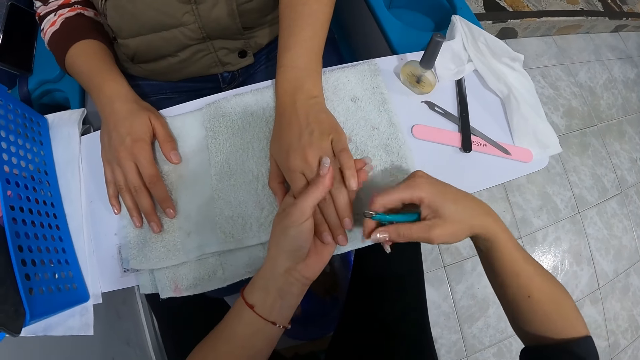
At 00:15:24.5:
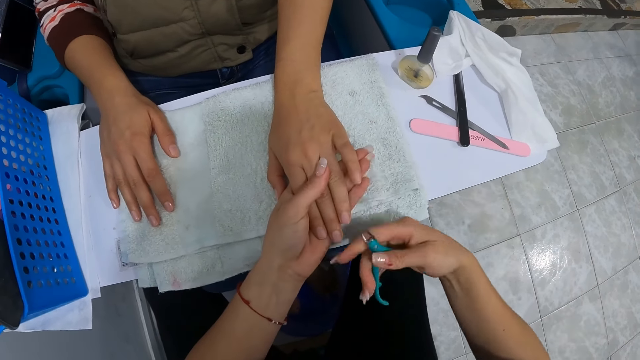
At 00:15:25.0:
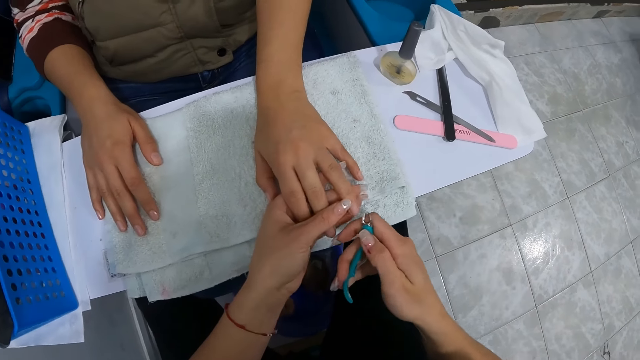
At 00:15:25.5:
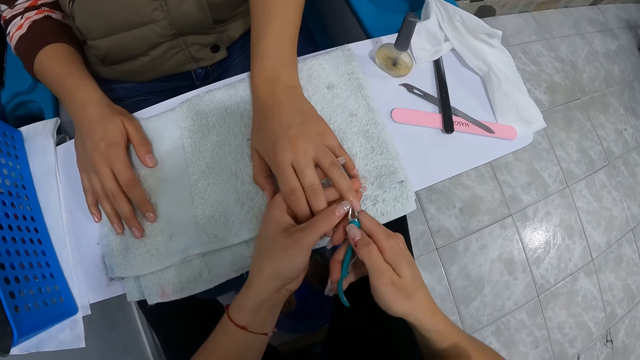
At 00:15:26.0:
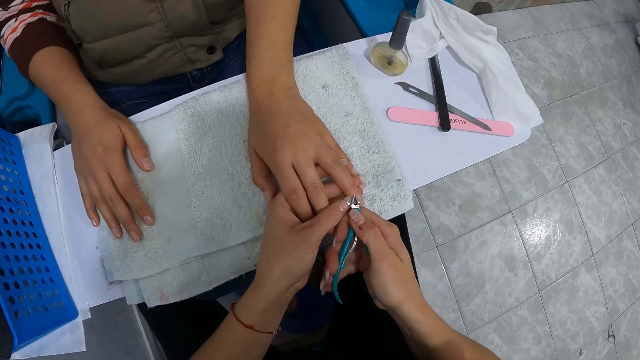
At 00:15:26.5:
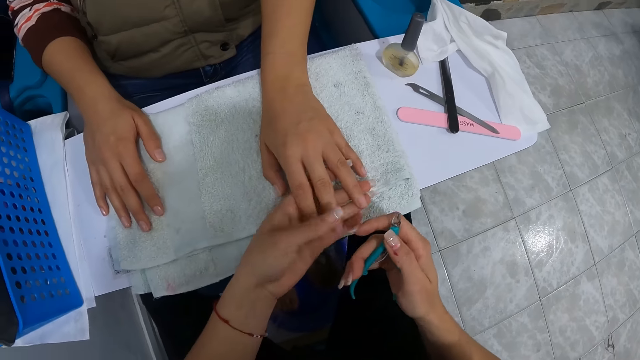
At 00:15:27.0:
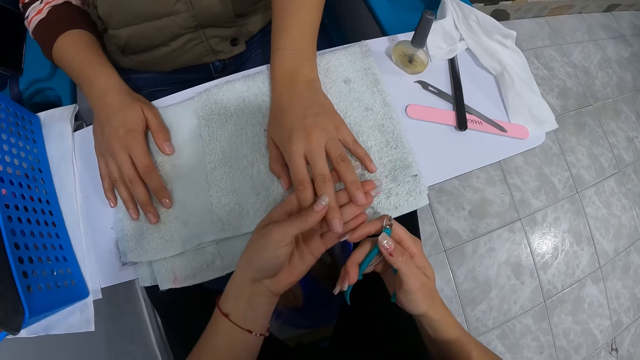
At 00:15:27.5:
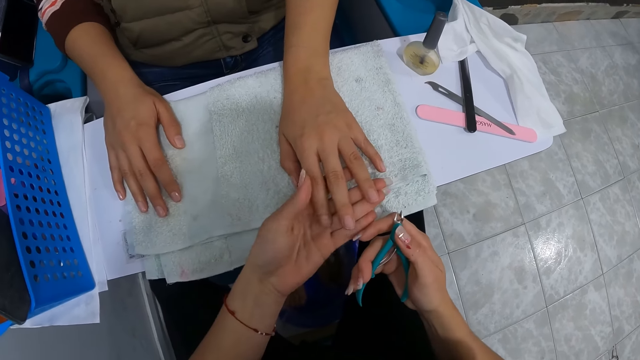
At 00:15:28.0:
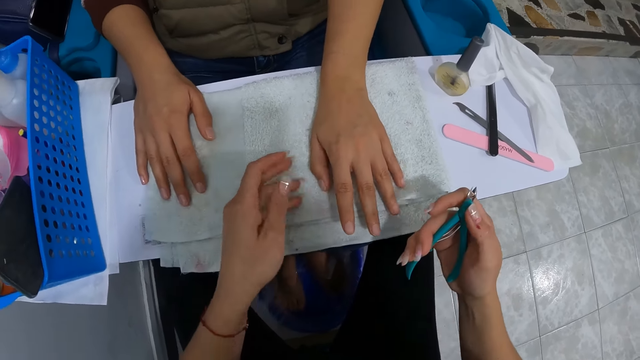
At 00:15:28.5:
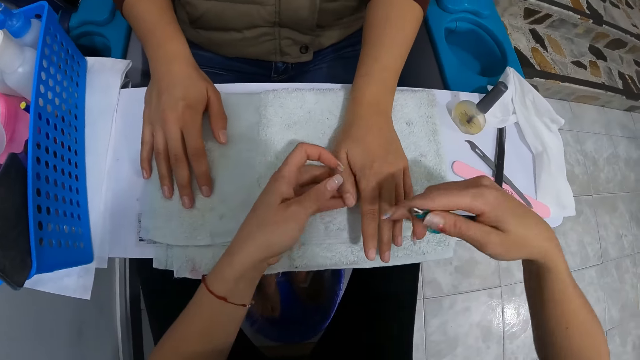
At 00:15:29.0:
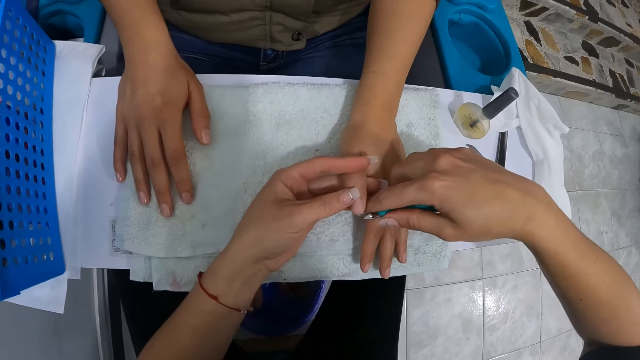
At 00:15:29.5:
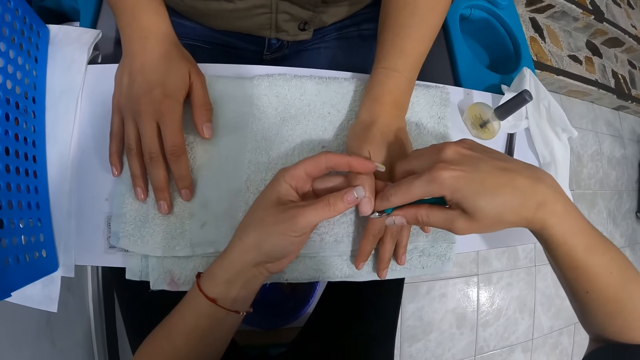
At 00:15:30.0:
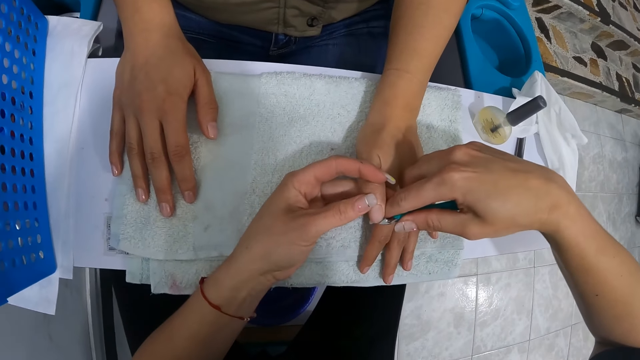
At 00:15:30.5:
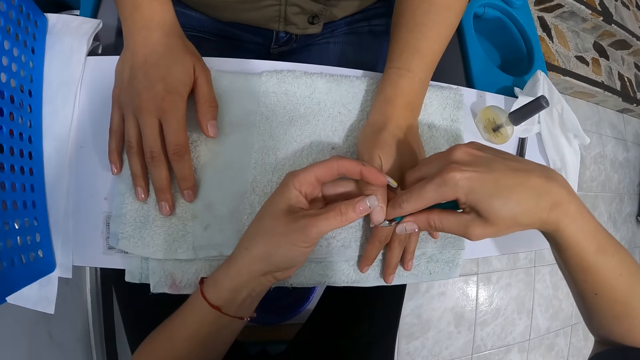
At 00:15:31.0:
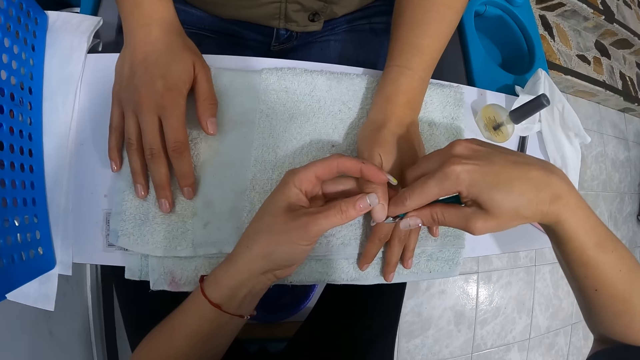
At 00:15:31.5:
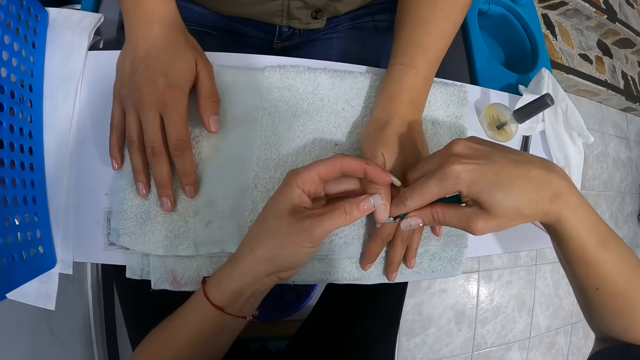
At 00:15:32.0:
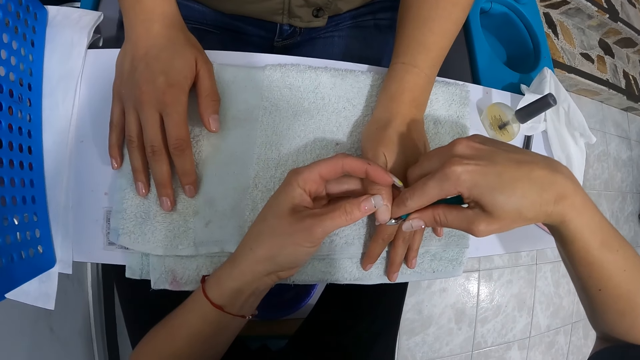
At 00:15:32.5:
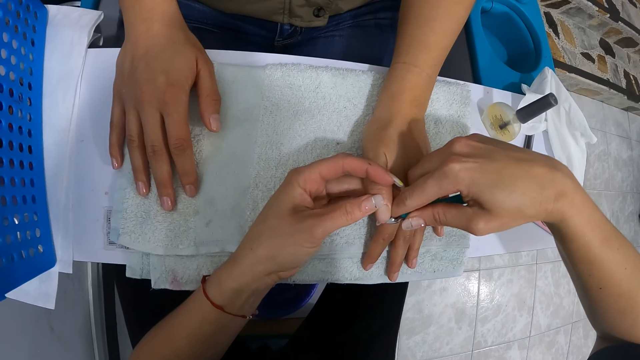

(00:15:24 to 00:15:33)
The camera wearer cleans the finger with her right hand. She holds a finger with her left hand. She nips the finger with the cuticle nipper with her right hand. She cleans the finger with her left hand. She holds a finger with her left hand. She nips the finger with the cuticle nipper with her right hand.

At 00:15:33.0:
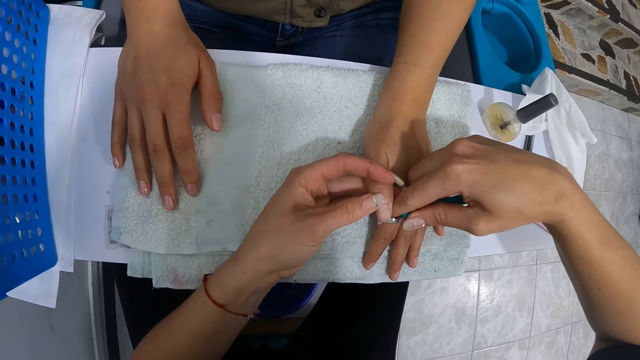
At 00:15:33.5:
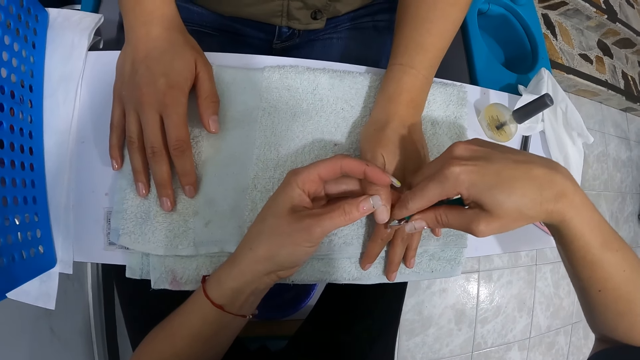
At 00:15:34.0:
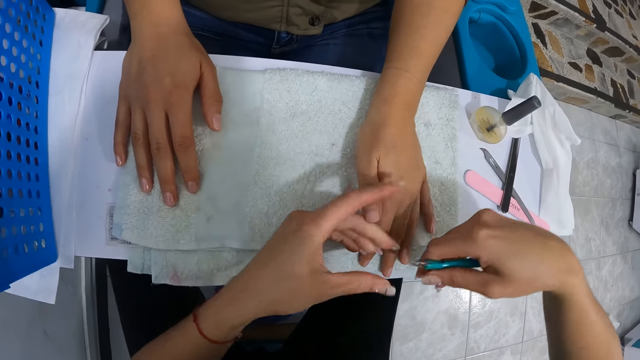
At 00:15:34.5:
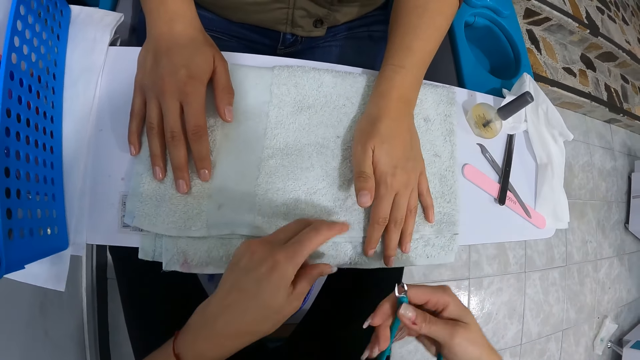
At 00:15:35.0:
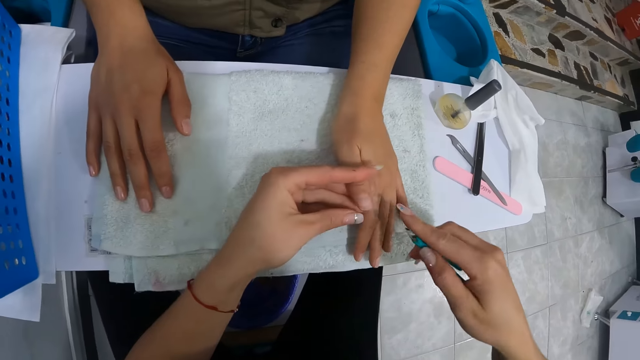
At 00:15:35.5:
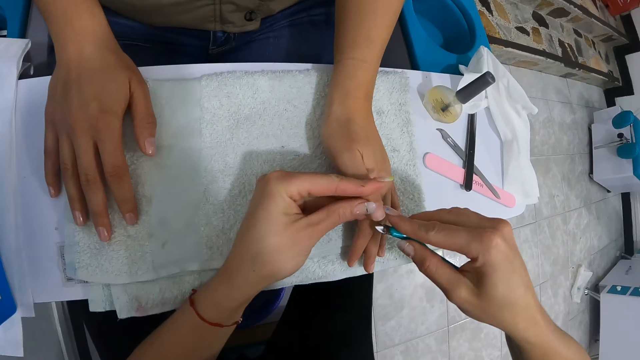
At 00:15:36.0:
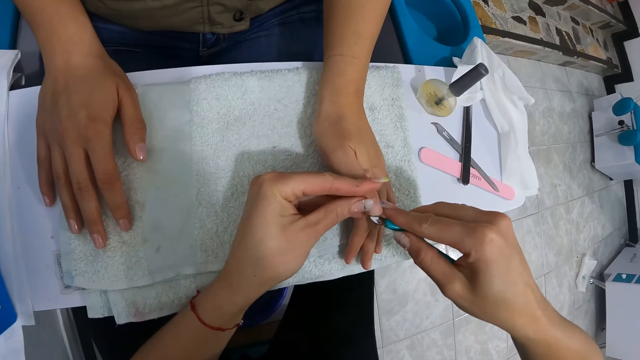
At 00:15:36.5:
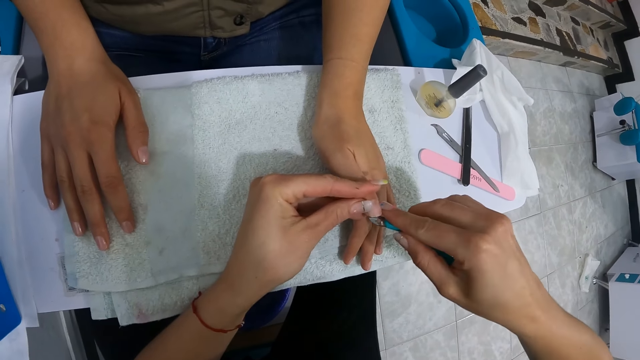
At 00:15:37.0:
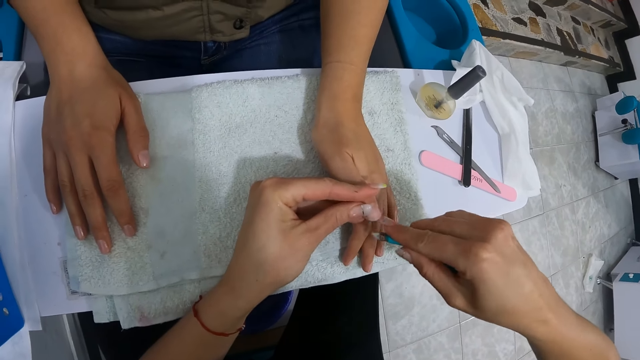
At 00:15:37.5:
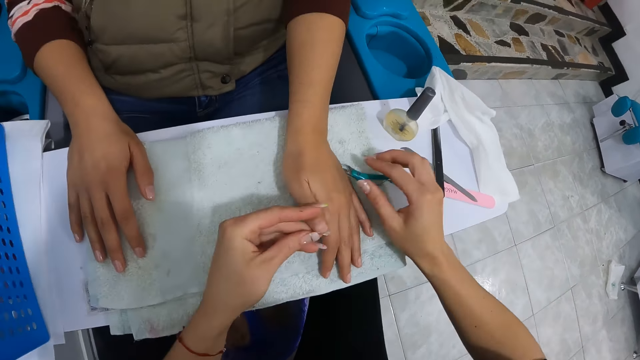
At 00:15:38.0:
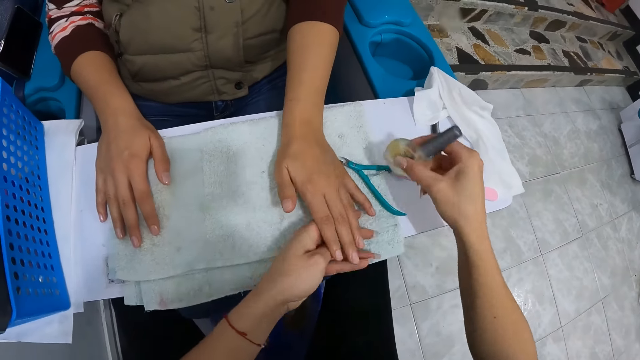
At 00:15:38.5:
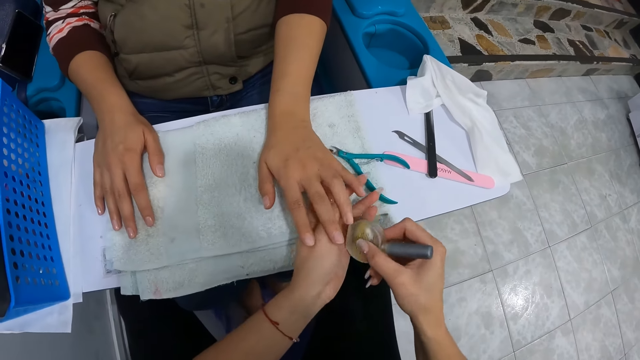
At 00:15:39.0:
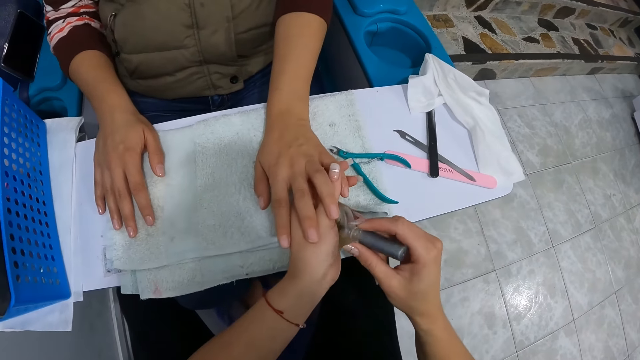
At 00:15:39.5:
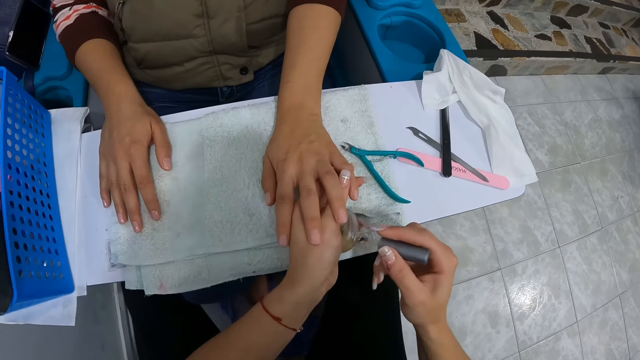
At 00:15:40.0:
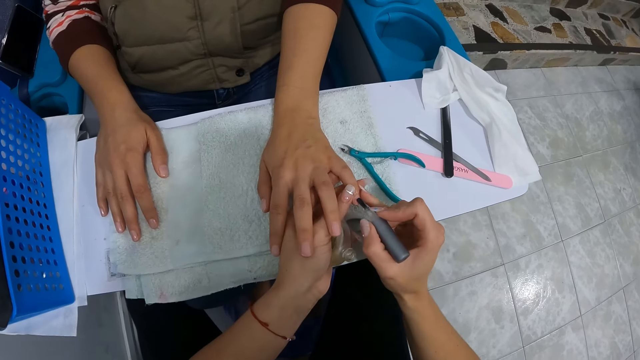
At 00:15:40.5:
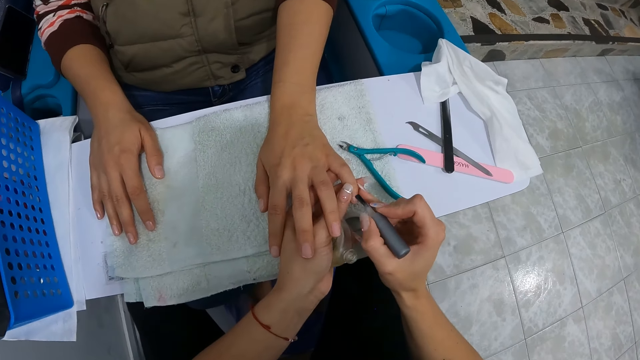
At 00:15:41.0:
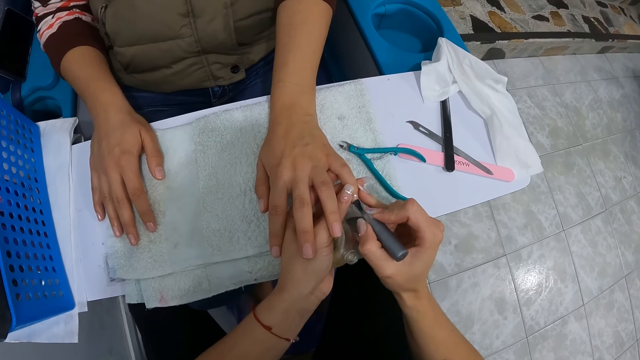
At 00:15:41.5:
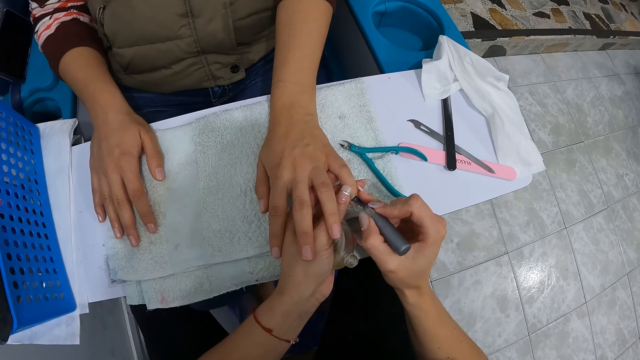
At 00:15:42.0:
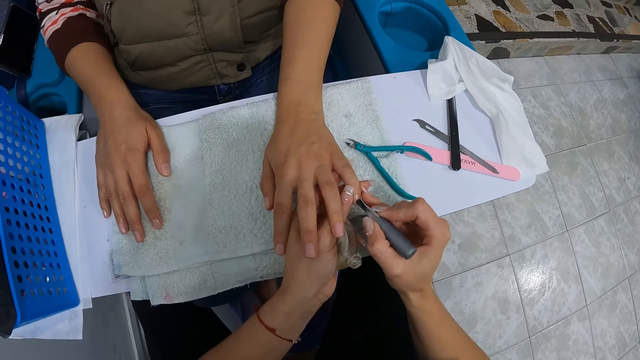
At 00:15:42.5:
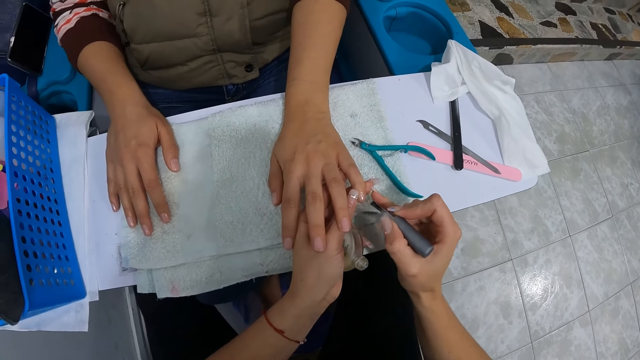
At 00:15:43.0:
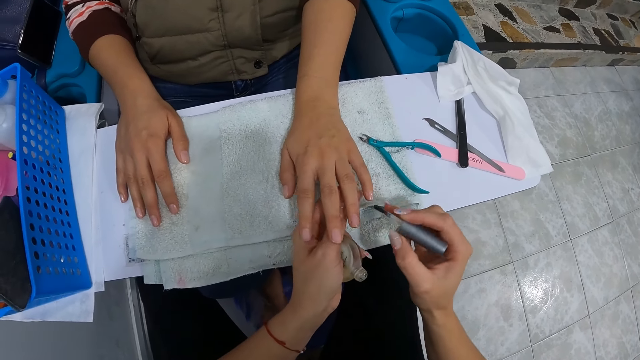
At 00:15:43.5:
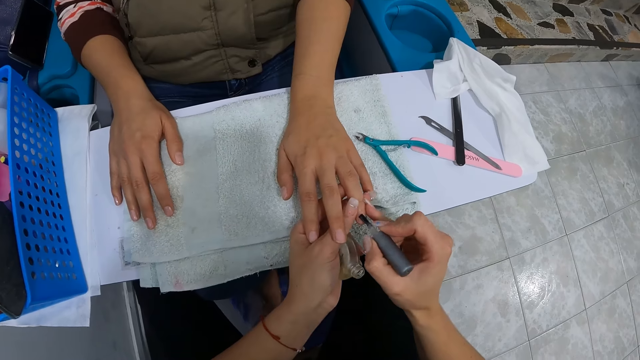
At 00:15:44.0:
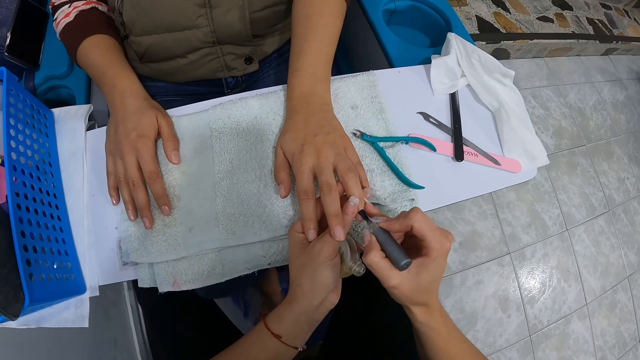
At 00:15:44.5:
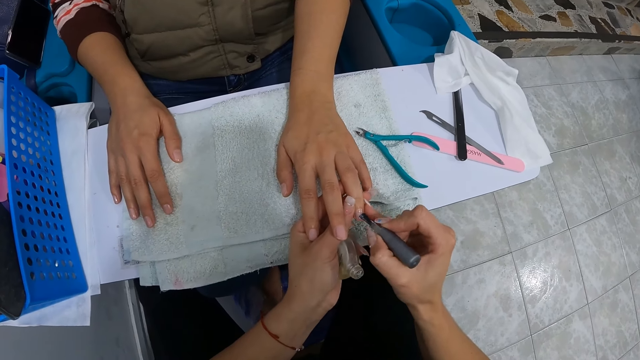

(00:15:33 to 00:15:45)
The camera wearer cleans the finger with her left hand. She cleans the cuticle nipper with her left hand. She holds the finger with her left hand. She nips the finger with the cuticle nipper with her right hand. She drops the cuticle nipper on the table with her right hand. She picks up the bottle of nail polish from the table with her right hand. She holds the bottle of nail polish with both hands. She holds a finger on the left hand of the woman with her left hand. She opens the nail polish. She picks up the nail polish brush from the bottle of nail polish with her right hand. She paints the finger with the nail polish brush with her right hand, on the woman's left hand nail. She holds a finger with her left hand. She paints the finger with the nail polish brush with her right hand.
